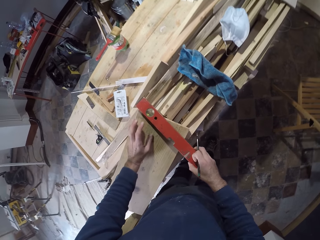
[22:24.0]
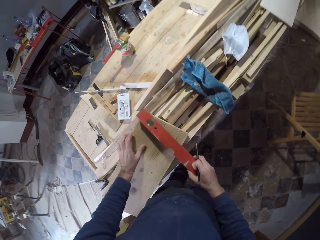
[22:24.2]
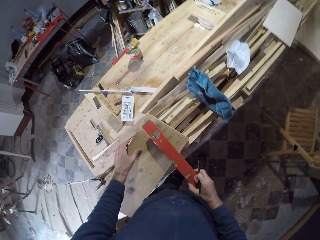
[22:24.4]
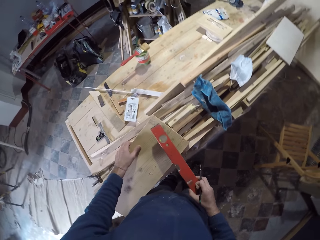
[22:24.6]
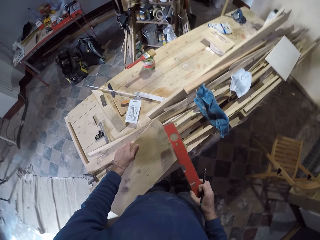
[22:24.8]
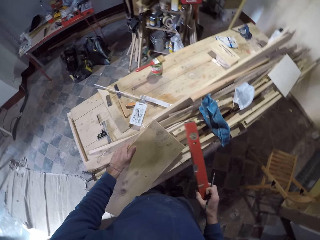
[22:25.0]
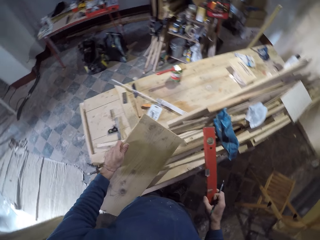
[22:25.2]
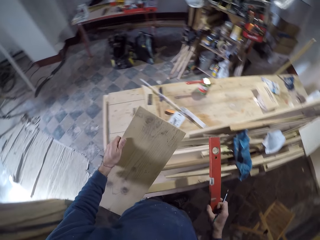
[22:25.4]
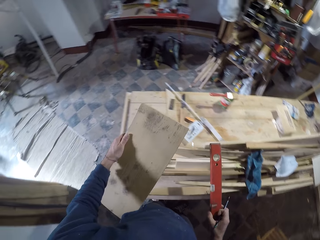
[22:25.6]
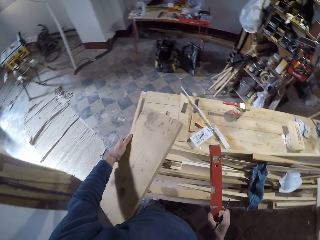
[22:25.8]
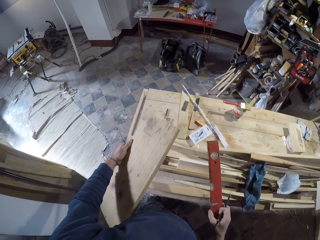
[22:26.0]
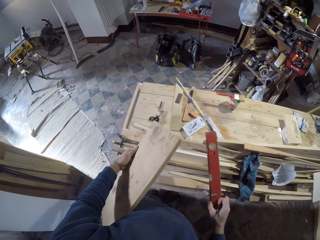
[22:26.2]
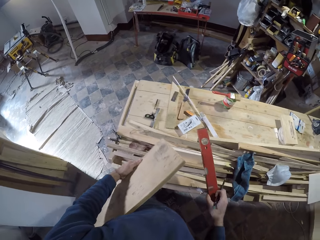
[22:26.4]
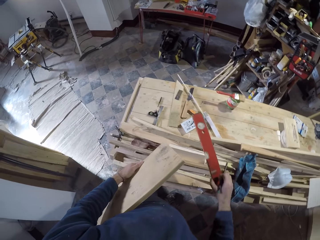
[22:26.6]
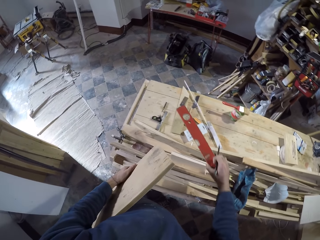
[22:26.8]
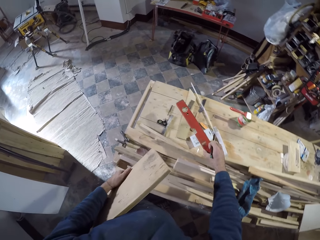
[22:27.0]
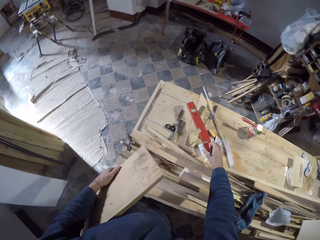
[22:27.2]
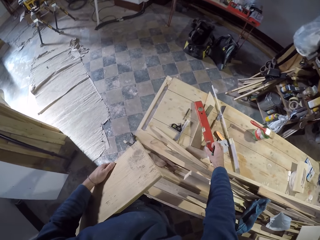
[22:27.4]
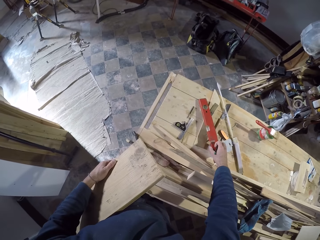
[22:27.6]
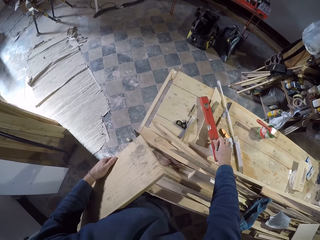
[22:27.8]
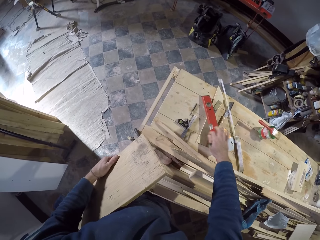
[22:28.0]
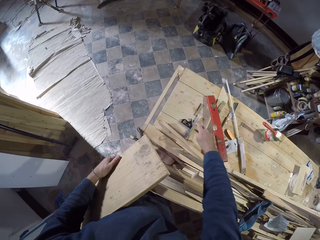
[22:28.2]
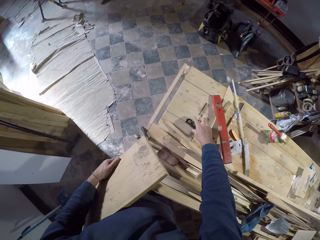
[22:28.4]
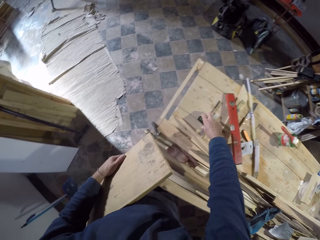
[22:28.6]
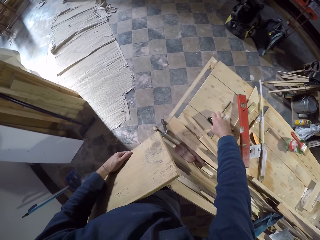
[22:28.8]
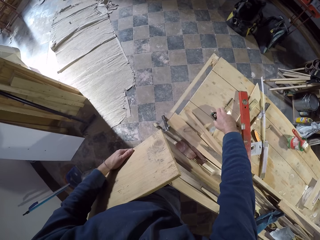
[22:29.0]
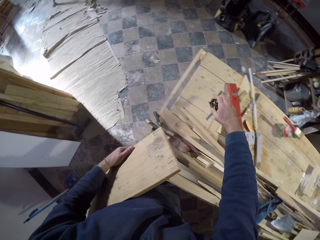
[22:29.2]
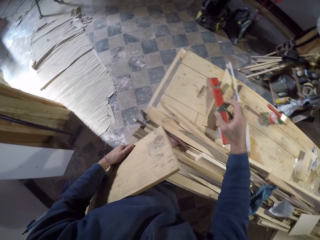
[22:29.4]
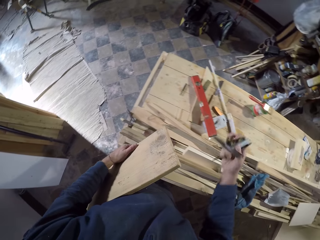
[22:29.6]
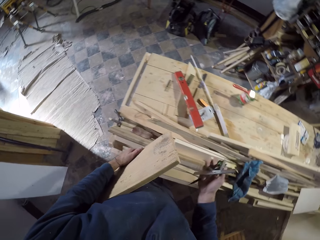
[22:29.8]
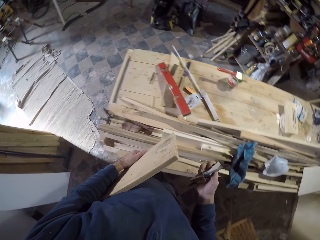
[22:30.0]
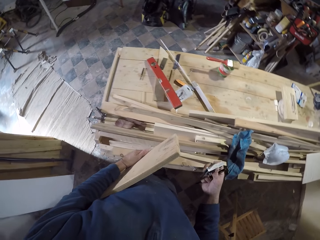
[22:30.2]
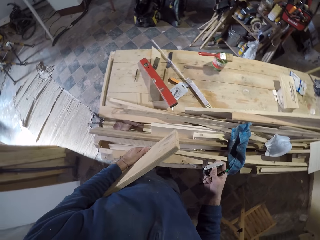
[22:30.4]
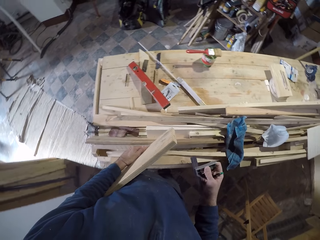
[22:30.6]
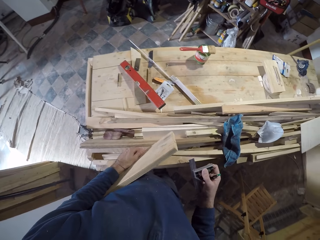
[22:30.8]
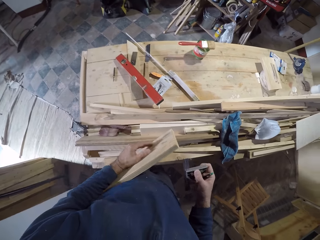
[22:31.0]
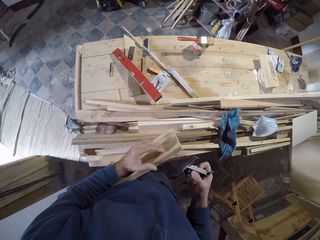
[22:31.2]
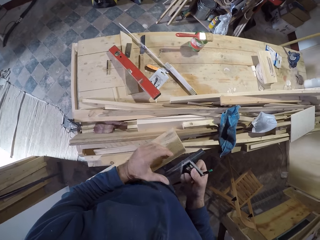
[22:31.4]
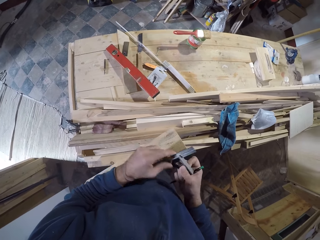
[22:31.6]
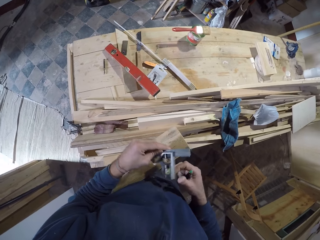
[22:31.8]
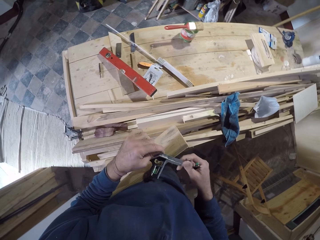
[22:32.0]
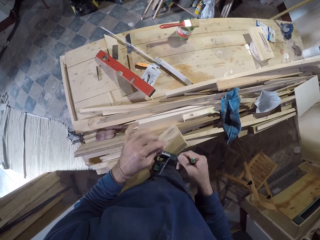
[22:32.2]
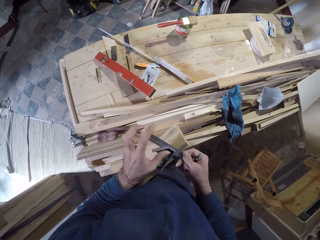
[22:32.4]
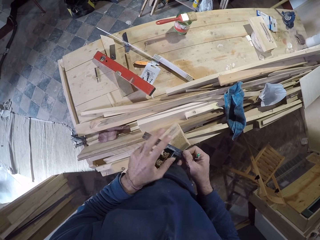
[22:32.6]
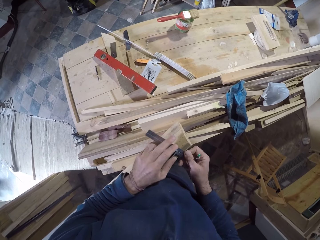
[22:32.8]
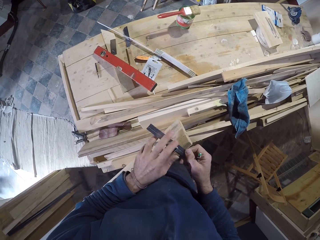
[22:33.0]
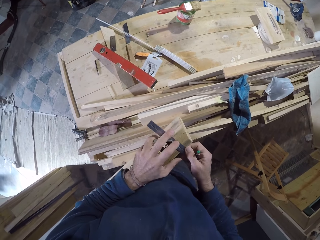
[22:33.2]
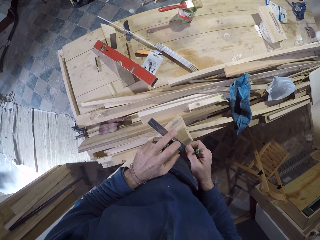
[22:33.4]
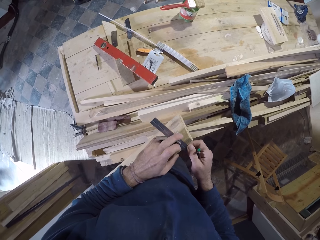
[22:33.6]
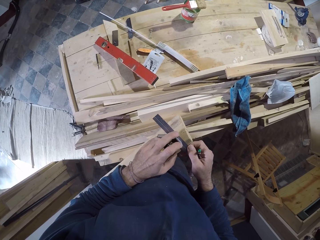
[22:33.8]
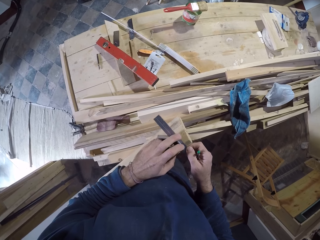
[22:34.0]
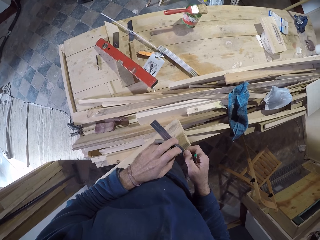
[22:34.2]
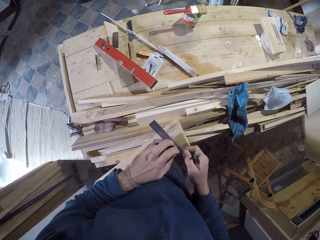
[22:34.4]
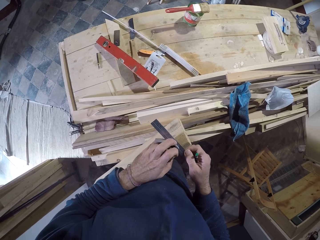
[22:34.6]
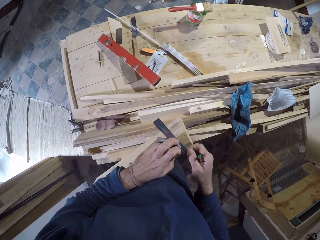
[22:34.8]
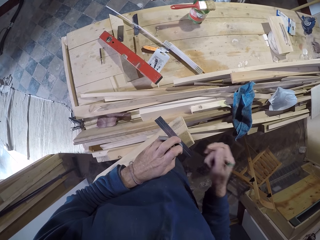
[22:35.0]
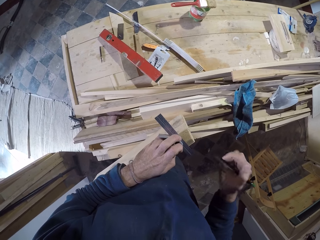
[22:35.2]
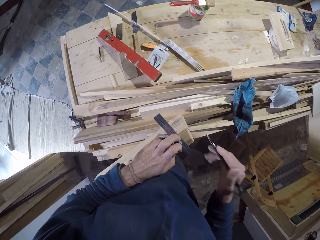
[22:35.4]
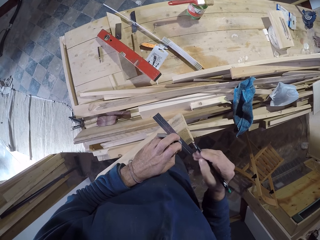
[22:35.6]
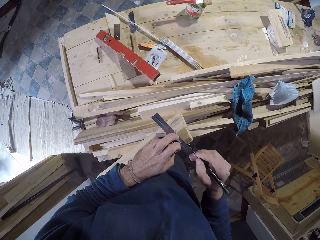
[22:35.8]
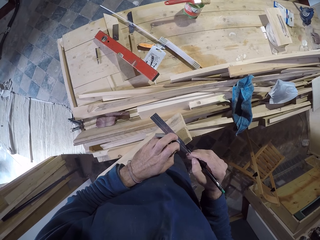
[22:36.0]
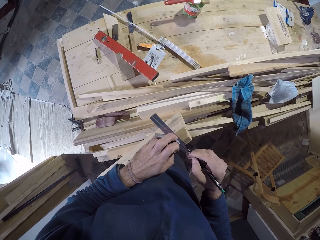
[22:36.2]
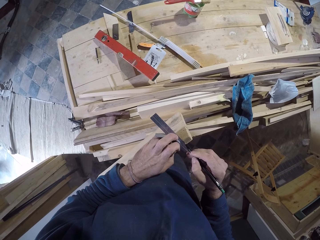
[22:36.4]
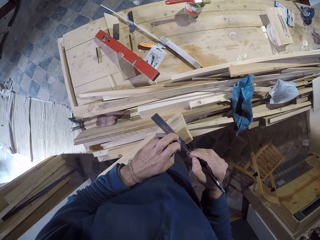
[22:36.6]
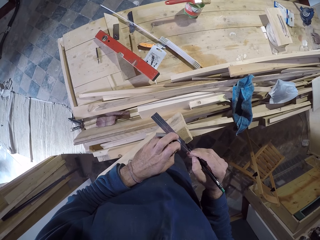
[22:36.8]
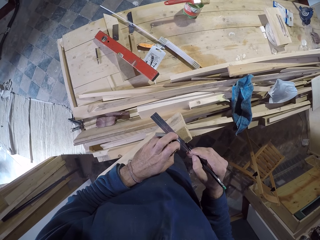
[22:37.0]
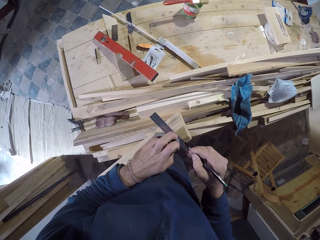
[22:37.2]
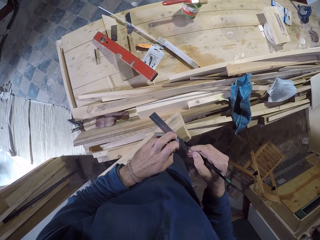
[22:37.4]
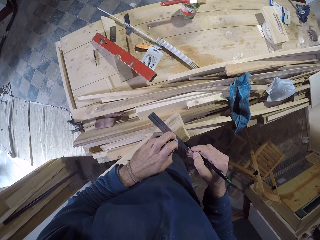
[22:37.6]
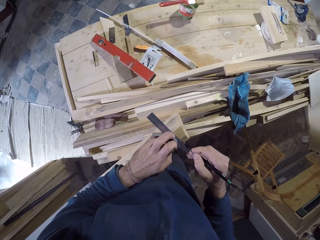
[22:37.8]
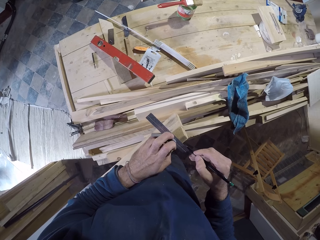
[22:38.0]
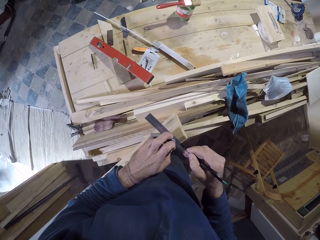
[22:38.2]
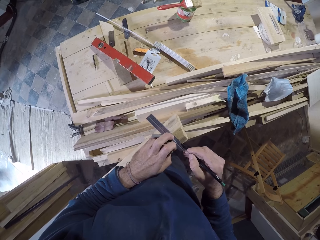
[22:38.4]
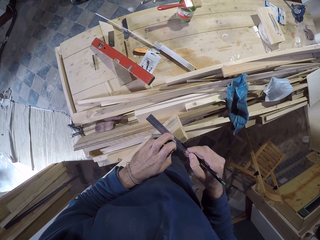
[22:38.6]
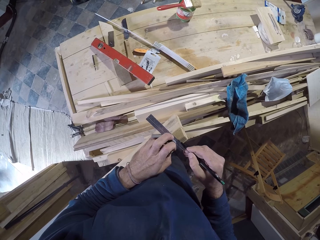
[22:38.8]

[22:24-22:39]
The camera wearer lifts the red wood from the wood with his right hand. He lifts the wood from the workshop table with his left hand. He places the red wood on the workshop table with his right hand. He picks the try square from the workshop table with his right hand. He places the wood on the workshop table with his left hand. He adjusts the try square with his hands. He measures the wood with the try square. He measures the wood with the try square and the pen in his hands. He marks the wood.

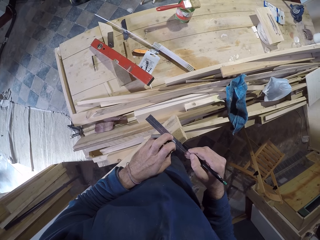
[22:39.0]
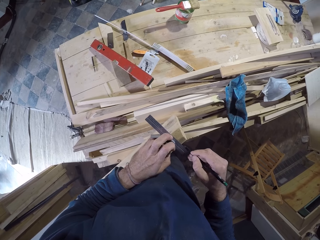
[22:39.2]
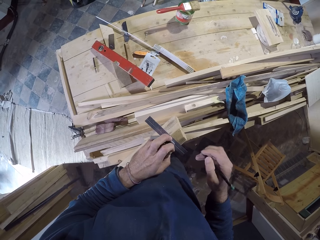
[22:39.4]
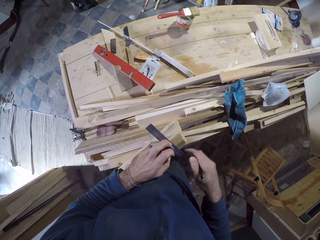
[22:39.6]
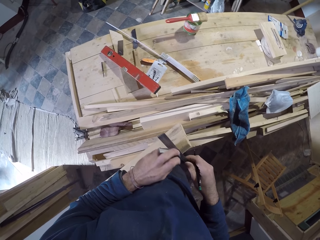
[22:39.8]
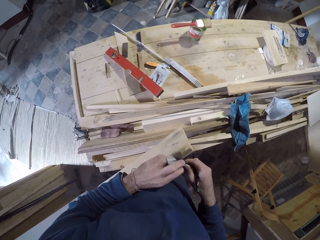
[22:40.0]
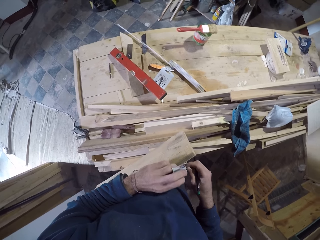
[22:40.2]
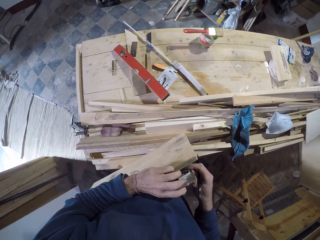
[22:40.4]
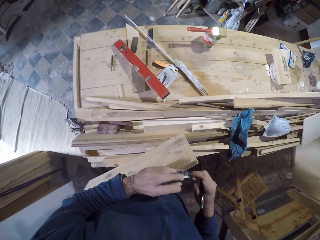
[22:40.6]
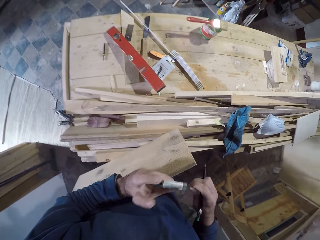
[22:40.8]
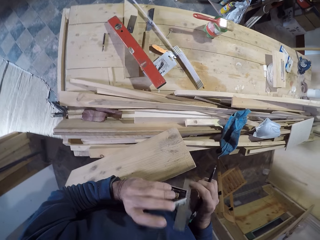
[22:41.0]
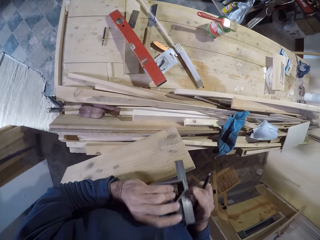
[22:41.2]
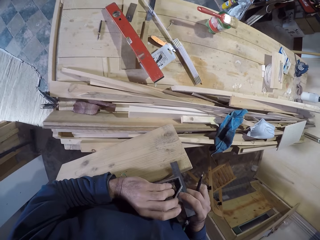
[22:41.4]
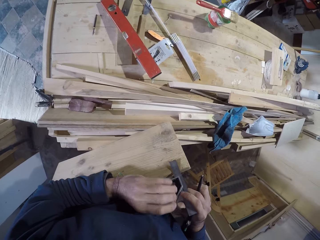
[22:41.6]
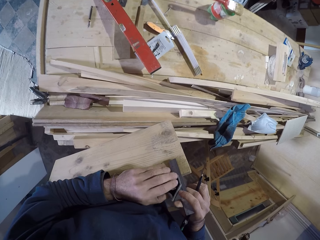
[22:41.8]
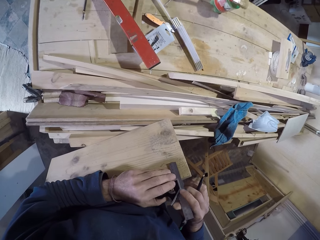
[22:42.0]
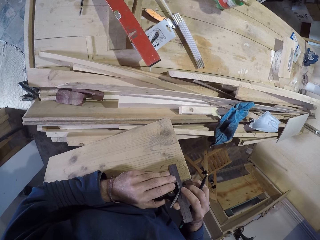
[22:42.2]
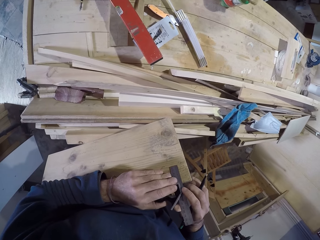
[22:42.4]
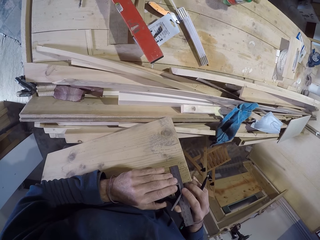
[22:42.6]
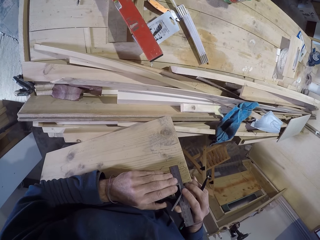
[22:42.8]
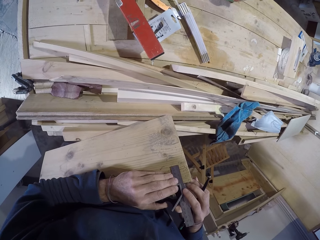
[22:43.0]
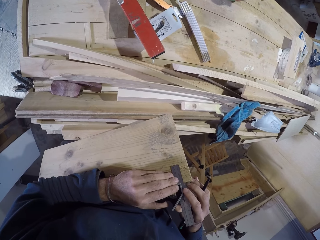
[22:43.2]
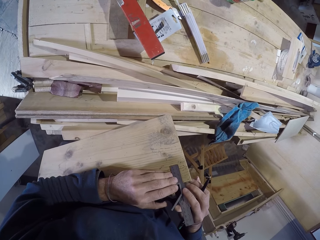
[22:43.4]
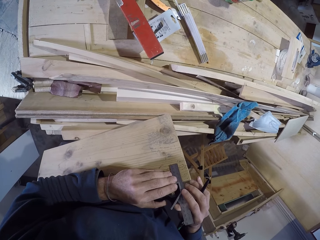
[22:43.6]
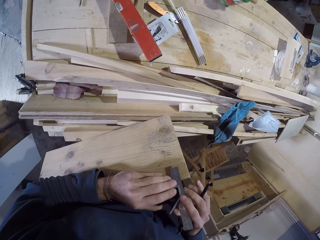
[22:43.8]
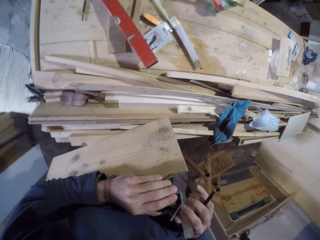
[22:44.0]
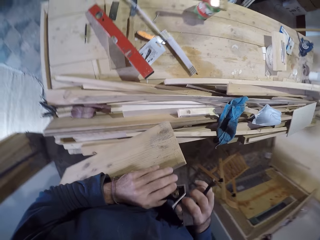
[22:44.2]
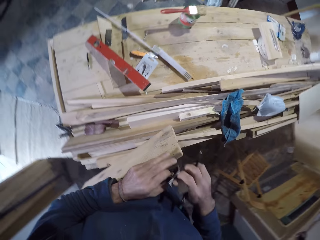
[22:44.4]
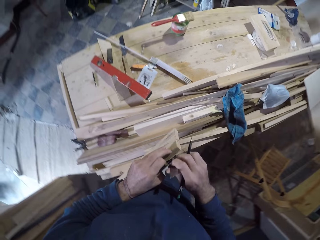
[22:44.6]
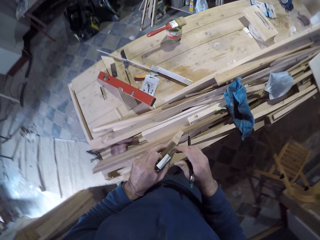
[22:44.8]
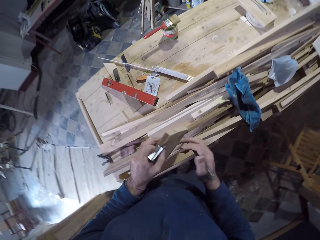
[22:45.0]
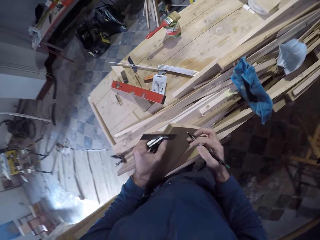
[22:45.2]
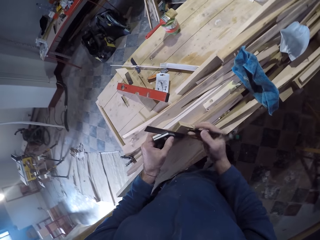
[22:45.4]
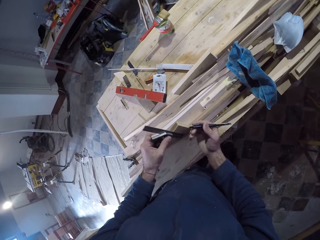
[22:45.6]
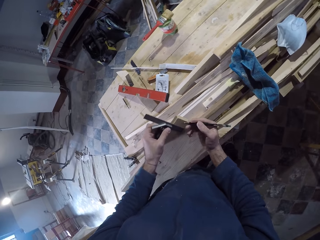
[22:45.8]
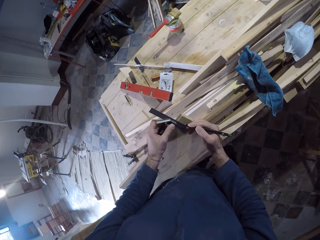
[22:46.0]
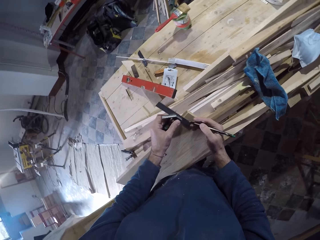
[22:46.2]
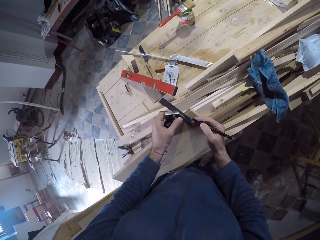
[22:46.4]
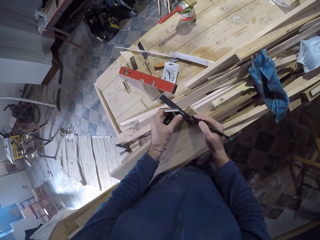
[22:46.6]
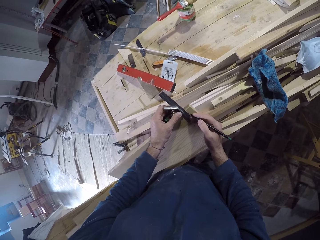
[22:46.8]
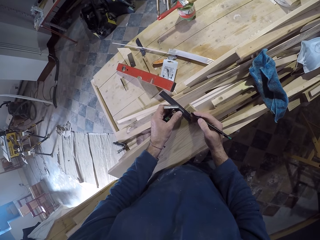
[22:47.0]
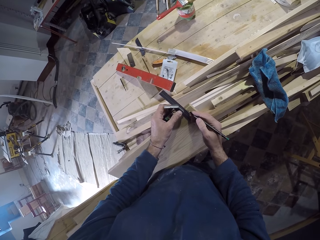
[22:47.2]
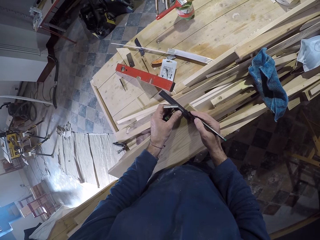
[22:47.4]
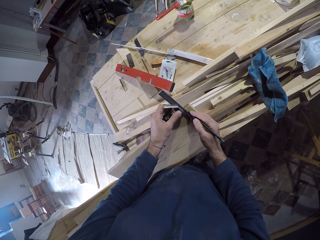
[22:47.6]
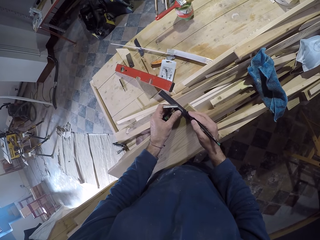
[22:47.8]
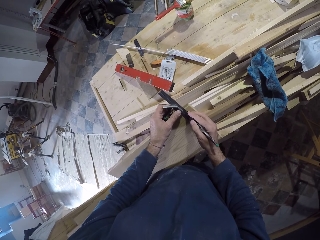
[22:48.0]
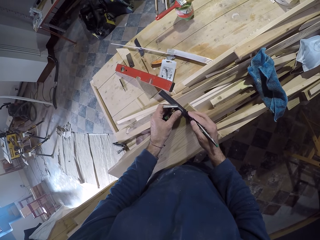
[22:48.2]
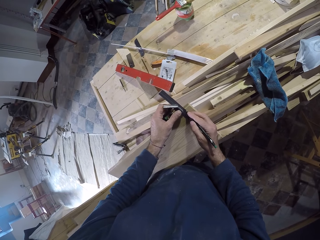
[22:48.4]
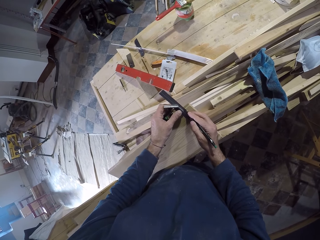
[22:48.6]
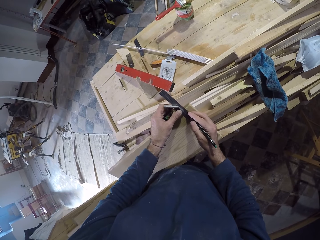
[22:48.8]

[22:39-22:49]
The camera wearer flips the try square with his hands. He places the try square on the wood with his hands. He measures the wood. He flips the try square with his hands. He marks the piece of wood with the pen in his right hand.
